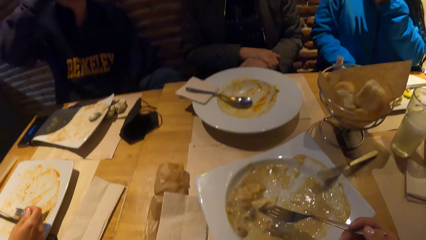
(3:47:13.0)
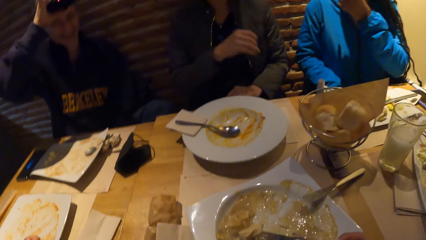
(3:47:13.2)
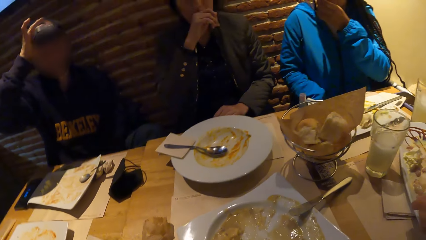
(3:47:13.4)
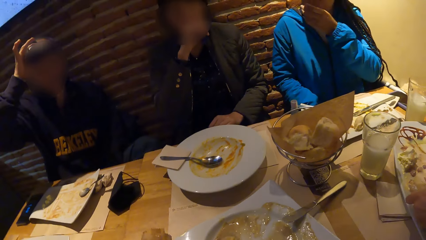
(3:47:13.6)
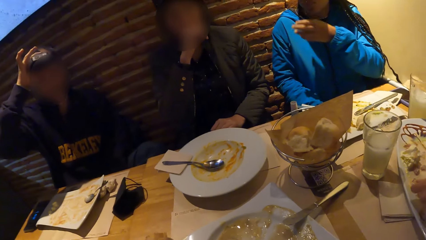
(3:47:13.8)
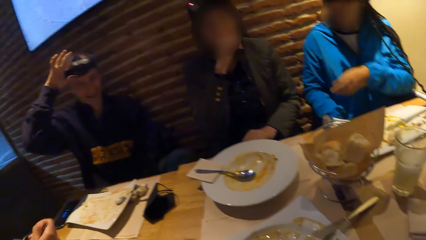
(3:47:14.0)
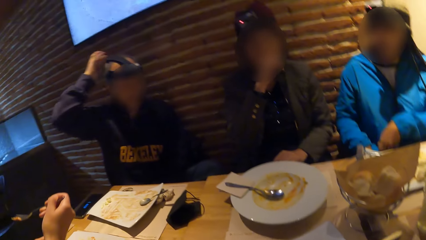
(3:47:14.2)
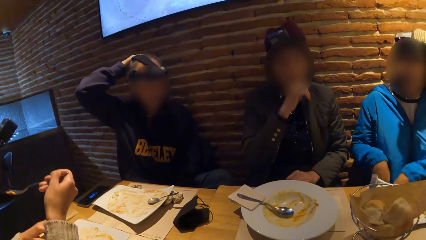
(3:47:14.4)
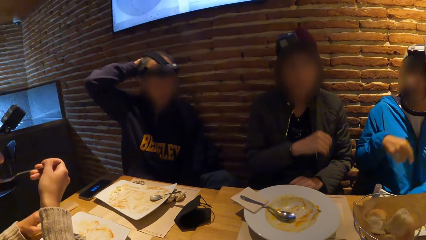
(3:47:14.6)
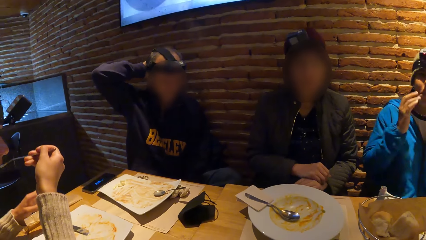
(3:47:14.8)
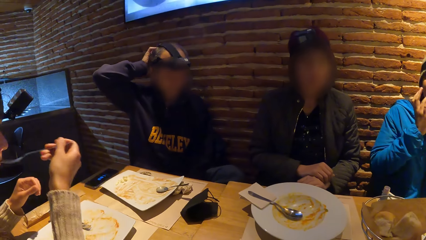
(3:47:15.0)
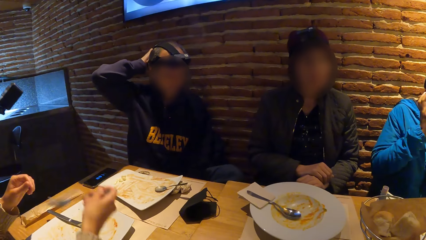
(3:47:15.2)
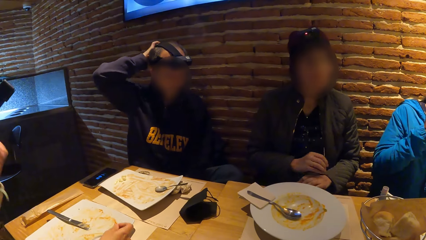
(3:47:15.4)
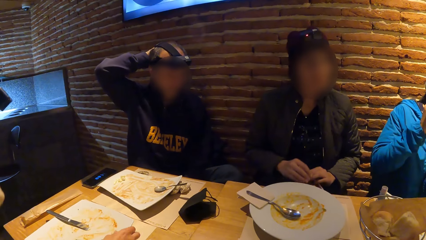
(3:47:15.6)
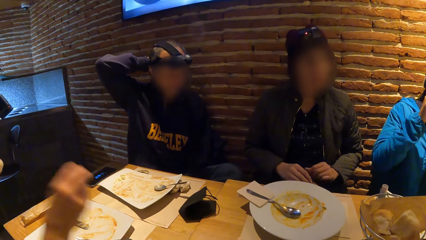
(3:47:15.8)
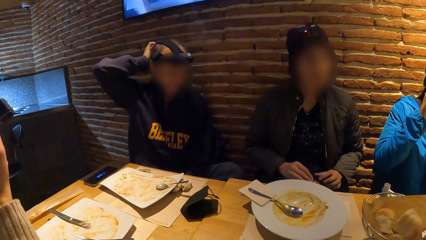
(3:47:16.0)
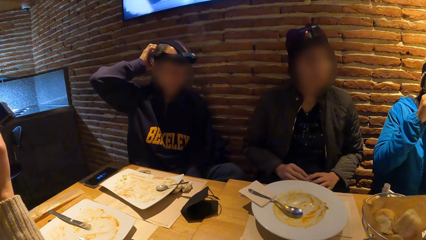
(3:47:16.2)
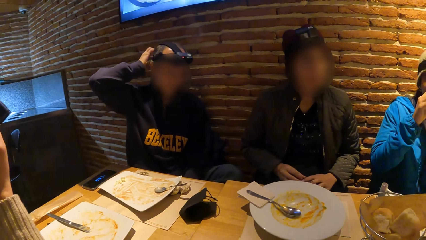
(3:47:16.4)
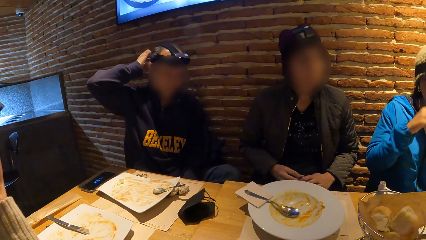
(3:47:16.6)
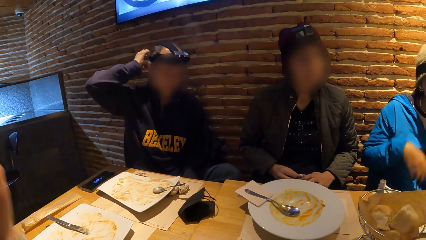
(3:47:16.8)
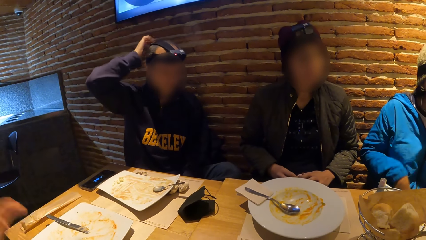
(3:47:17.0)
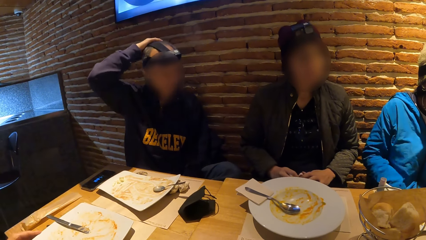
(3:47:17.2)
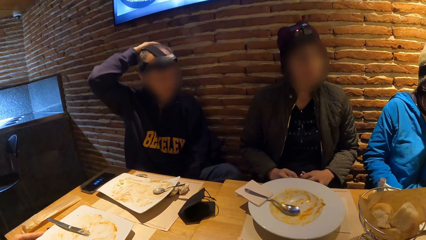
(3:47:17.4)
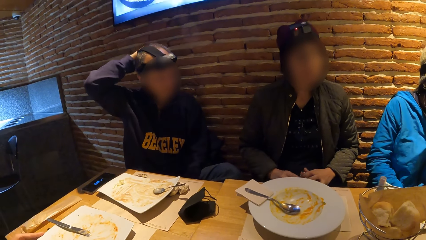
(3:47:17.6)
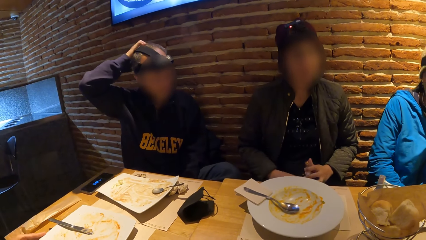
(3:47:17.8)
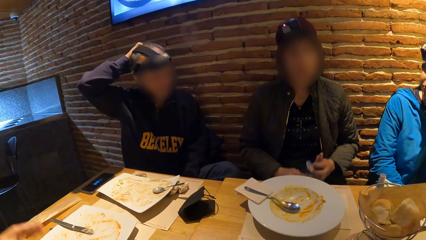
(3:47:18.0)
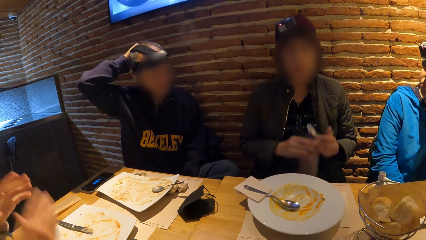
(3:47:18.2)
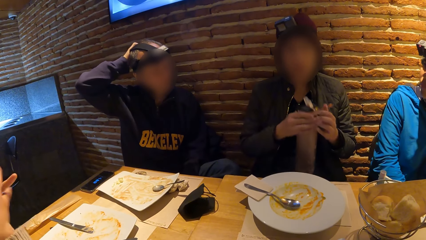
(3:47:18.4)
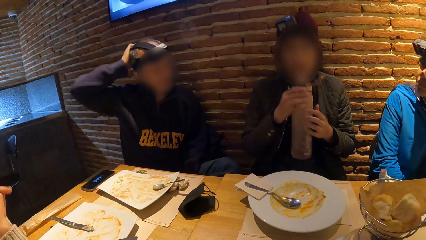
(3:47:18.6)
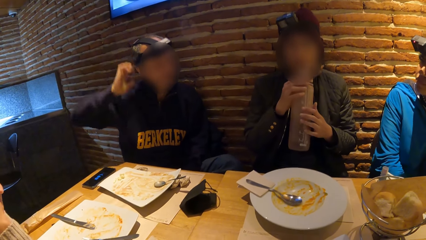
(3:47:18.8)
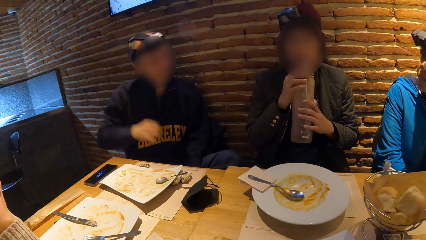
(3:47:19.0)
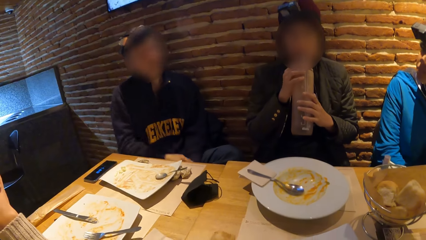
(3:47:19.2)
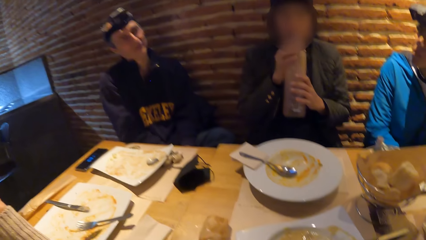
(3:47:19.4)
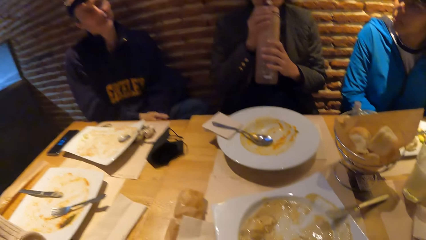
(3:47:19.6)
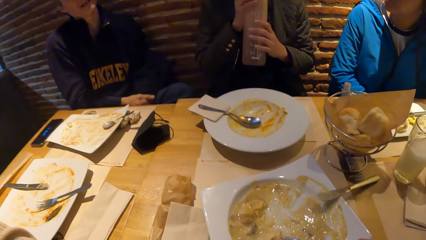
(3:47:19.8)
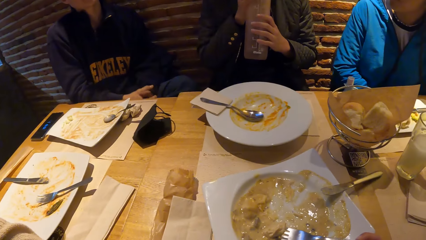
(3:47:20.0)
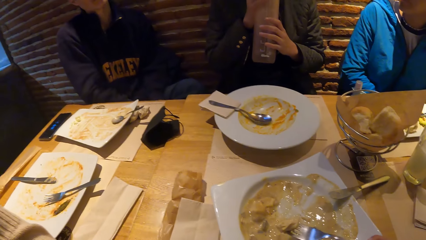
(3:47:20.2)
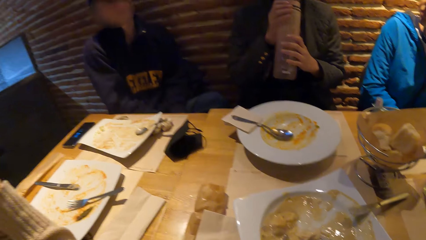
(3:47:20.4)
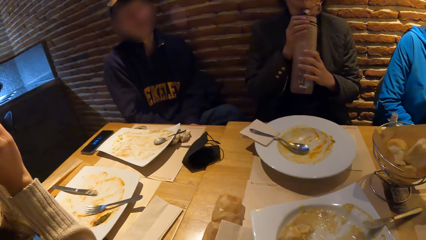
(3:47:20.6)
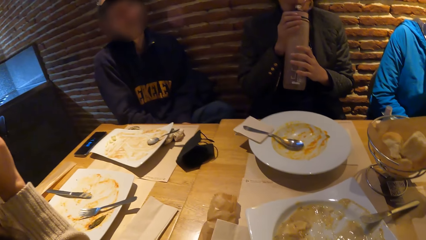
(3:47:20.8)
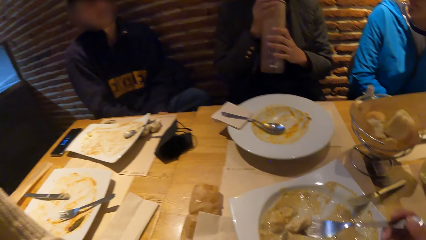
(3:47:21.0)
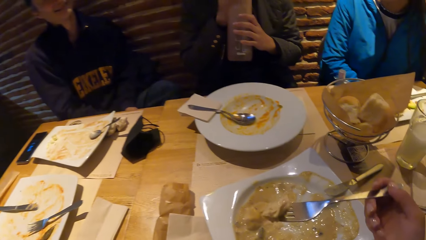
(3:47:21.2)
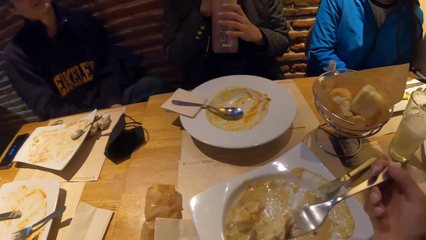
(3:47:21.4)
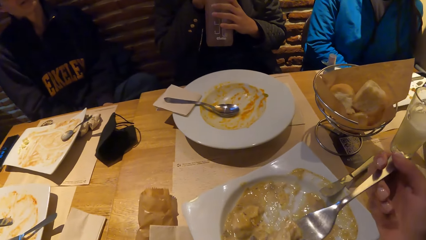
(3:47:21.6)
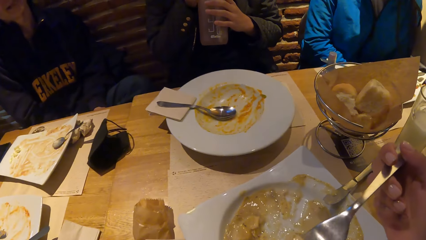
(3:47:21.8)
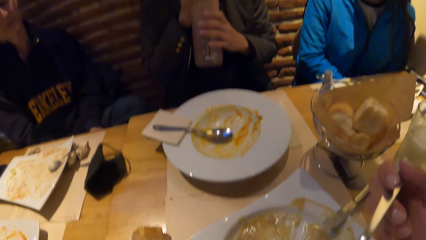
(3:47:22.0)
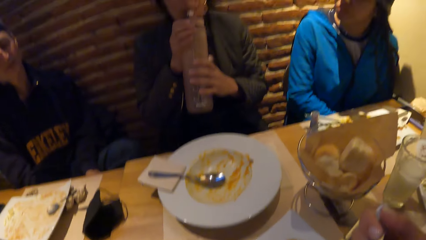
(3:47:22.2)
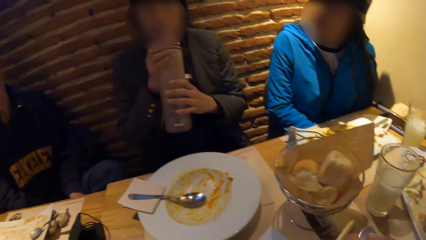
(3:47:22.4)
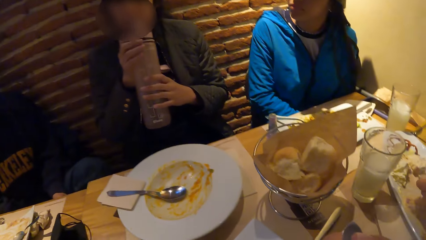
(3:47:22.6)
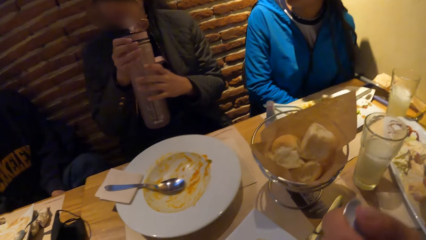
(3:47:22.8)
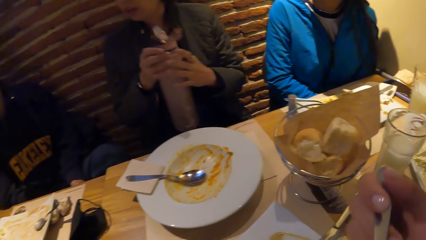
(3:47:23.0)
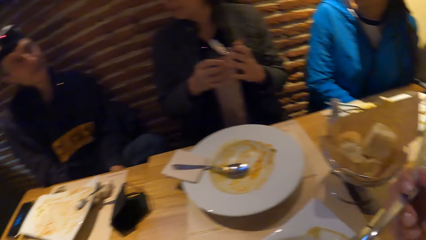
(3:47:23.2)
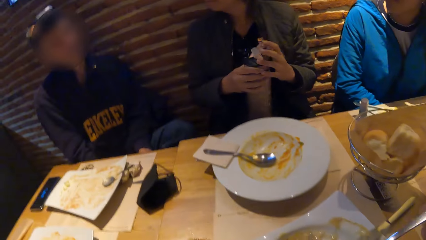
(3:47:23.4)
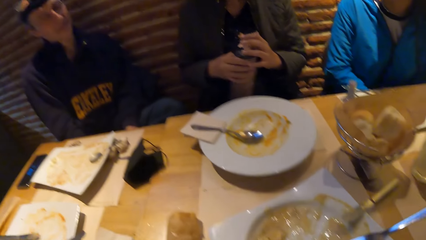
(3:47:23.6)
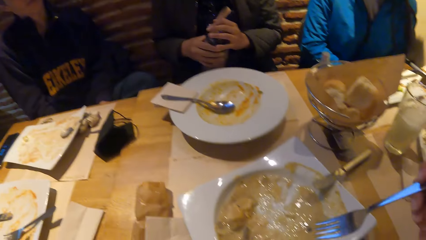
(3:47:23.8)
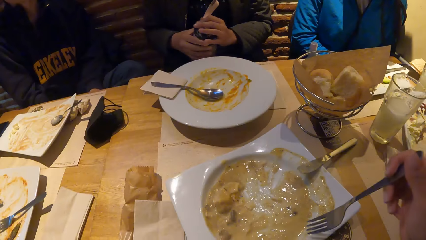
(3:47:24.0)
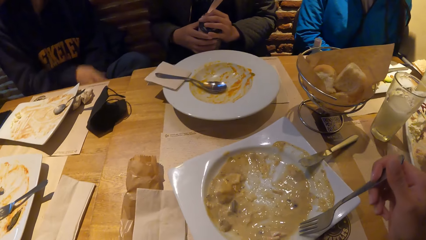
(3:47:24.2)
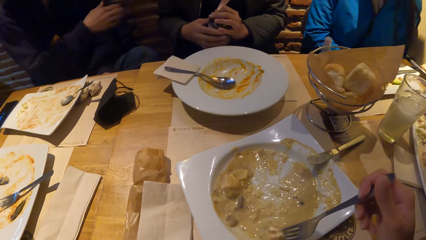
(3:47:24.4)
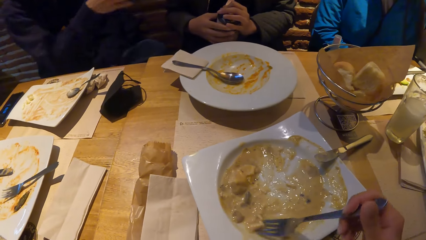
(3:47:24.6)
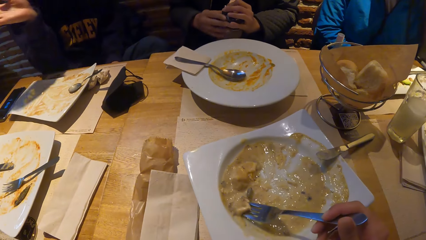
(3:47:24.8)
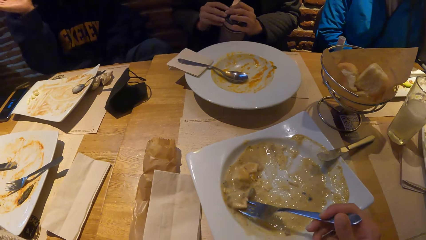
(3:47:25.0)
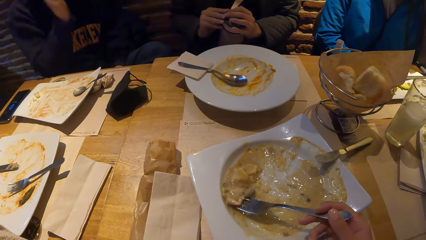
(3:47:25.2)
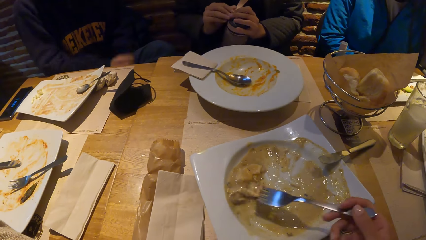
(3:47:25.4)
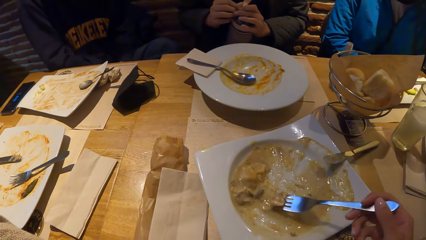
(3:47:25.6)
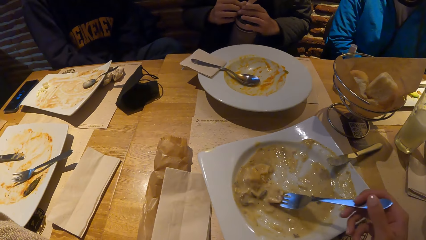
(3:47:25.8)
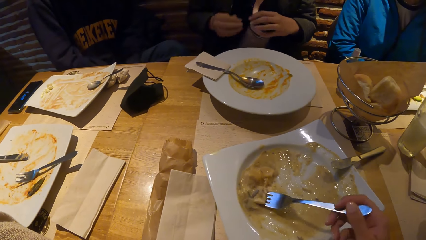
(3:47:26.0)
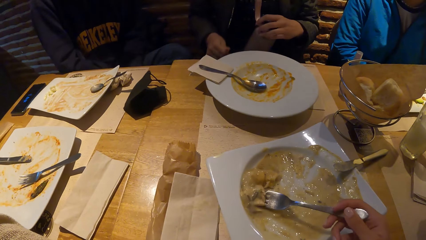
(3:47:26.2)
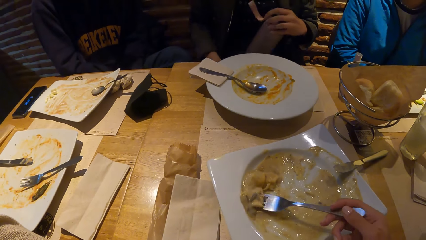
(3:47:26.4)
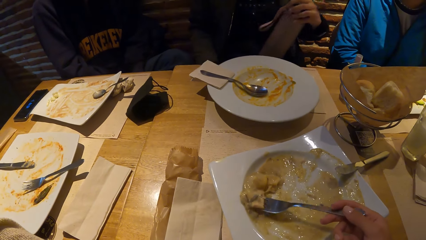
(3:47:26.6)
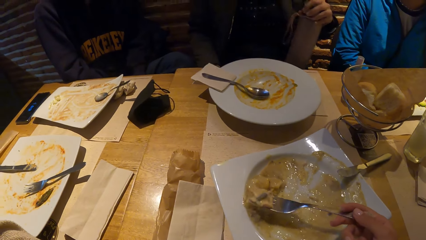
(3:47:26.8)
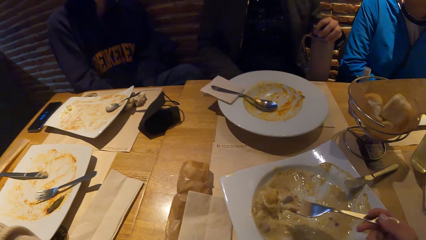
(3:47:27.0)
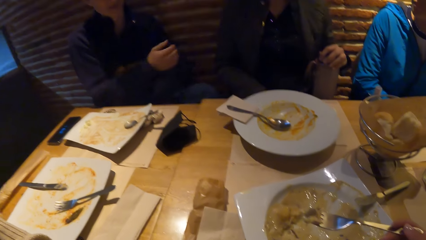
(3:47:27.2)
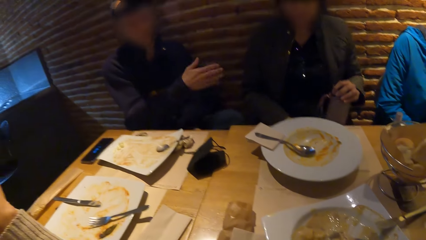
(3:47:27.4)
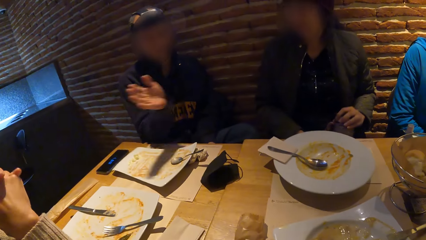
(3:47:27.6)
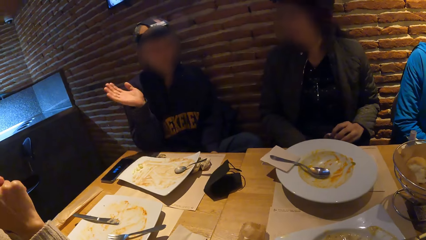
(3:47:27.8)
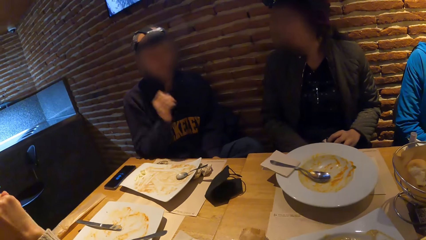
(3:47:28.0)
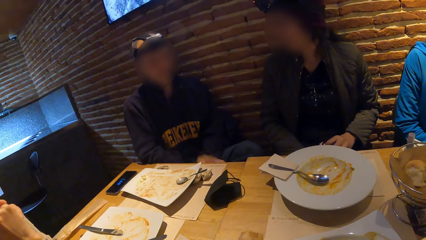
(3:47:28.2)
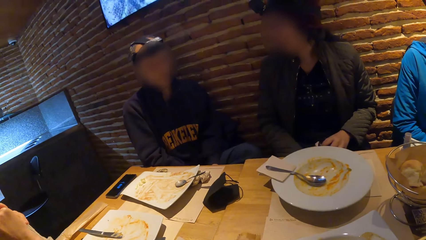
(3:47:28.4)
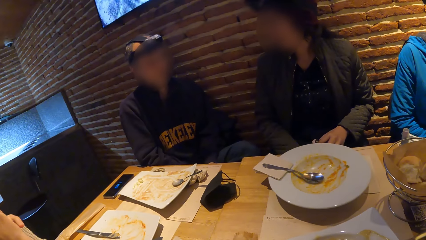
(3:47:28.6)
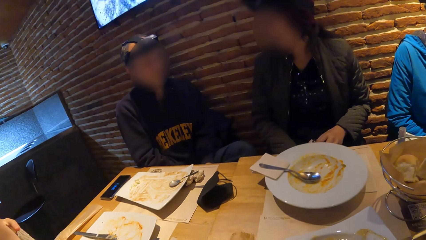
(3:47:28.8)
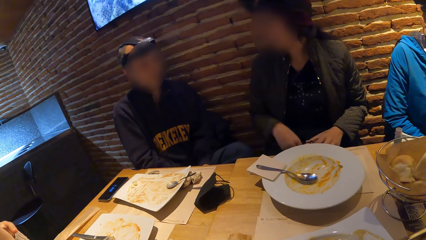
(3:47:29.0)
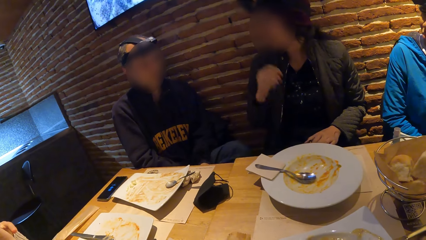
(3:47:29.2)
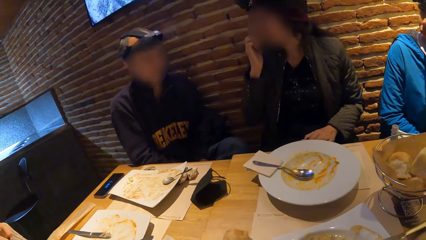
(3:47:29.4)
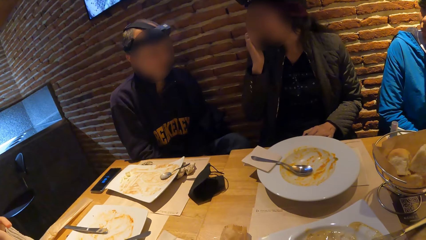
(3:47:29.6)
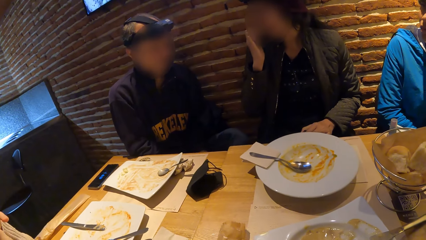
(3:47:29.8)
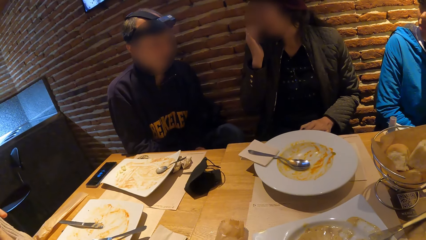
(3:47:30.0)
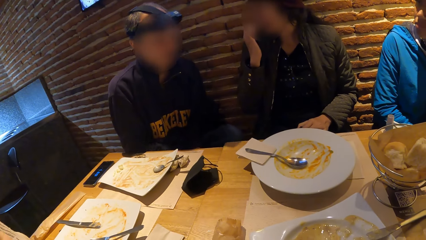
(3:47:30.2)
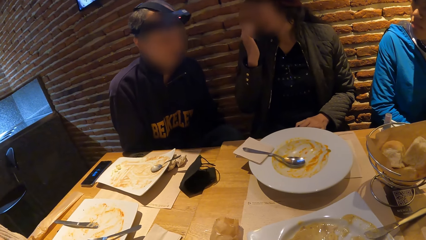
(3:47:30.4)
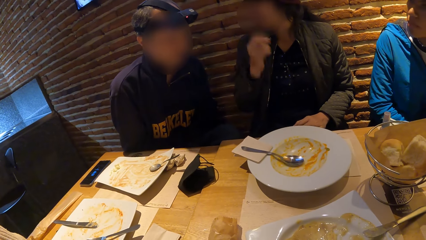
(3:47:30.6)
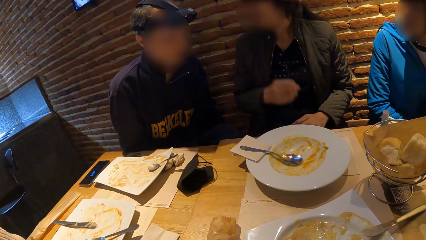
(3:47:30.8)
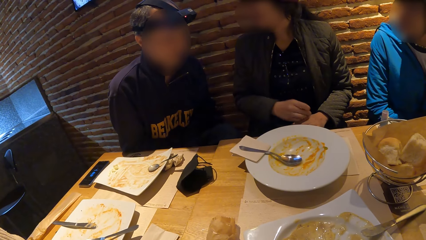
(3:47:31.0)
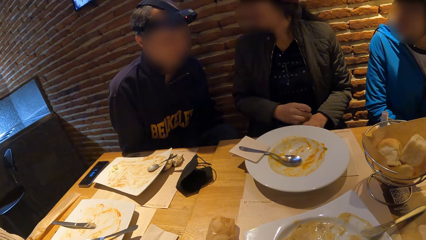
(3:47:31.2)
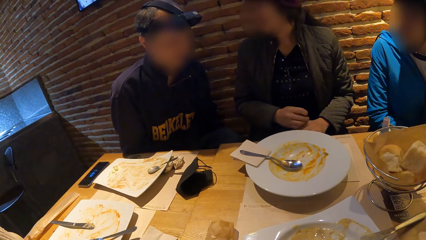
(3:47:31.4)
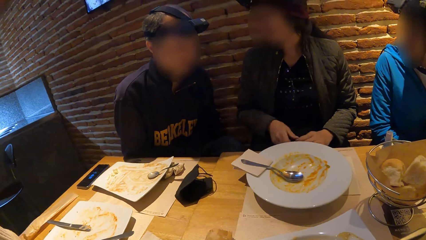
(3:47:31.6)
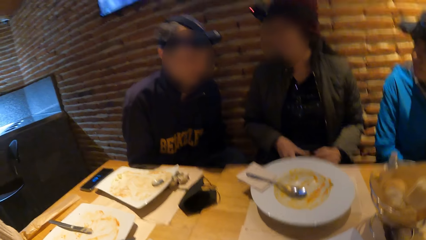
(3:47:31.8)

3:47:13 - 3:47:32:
The camera wearer looks around and eats pasta. He looks at the plate. He lifts the fork with food to his mouth with his right hand. He eats the pasta. He scoops the food in the plate with the fork in his right hand. He looks at the plate. He looks around.
